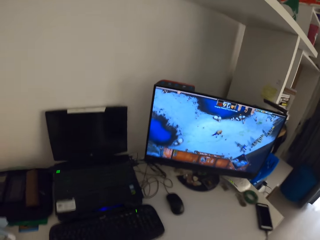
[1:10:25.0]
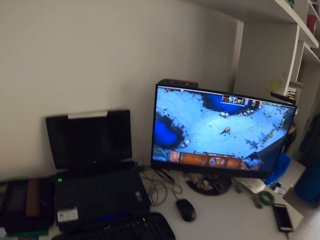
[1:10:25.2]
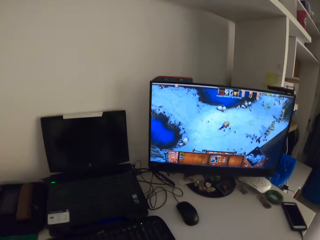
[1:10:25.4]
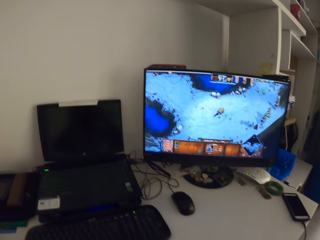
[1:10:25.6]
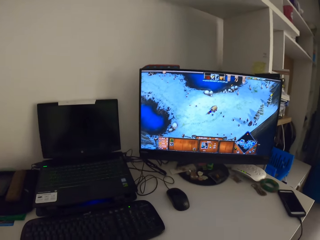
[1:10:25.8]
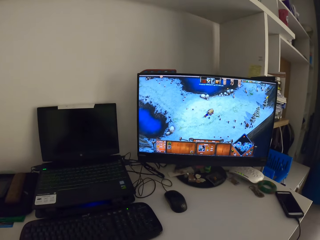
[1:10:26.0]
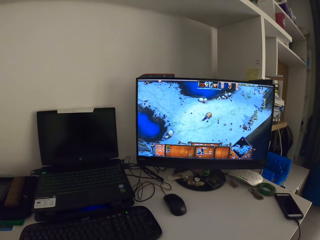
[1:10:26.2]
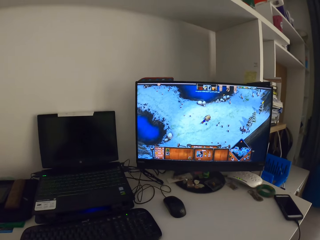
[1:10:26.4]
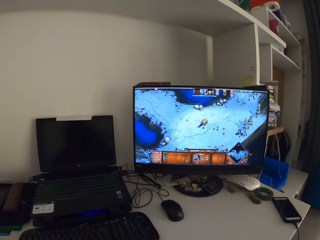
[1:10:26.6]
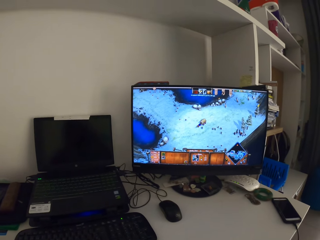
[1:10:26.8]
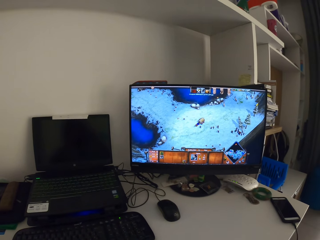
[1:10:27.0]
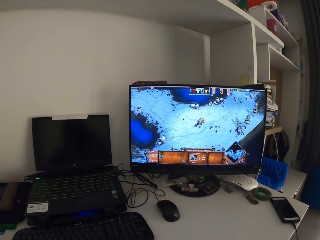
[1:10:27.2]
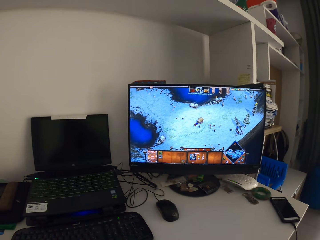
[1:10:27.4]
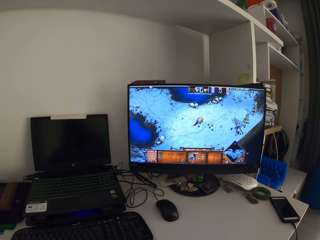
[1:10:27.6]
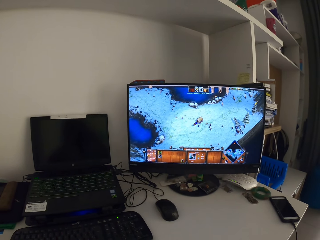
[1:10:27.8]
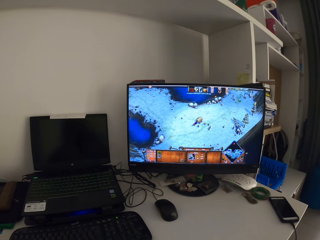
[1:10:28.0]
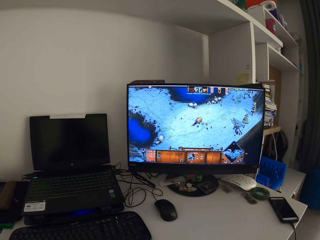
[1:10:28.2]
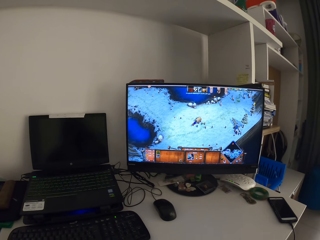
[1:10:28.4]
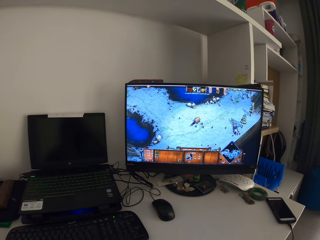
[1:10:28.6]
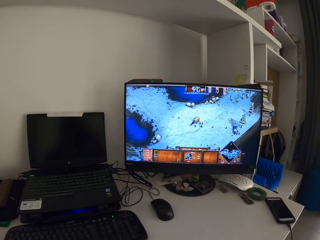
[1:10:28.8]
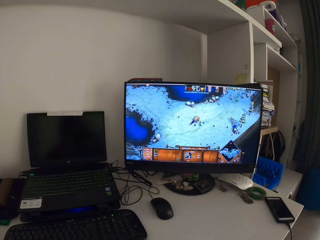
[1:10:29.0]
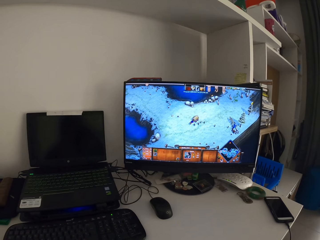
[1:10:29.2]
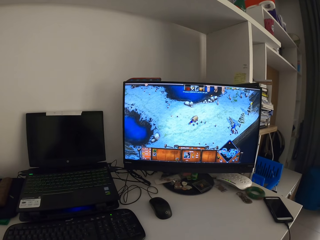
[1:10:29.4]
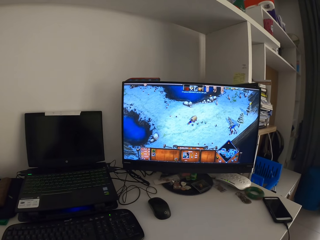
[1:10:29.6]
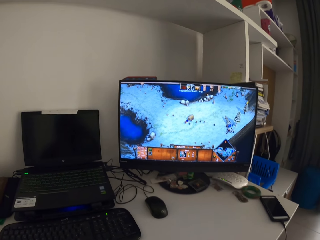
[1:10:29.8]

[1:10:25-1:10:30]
The camera wearer removes the camera on his head.
